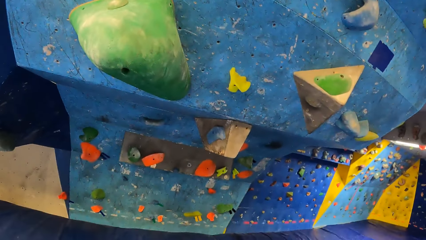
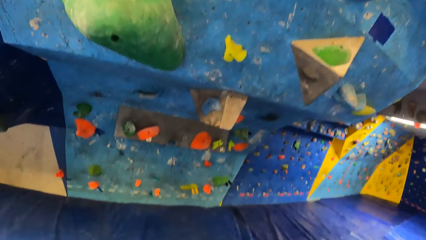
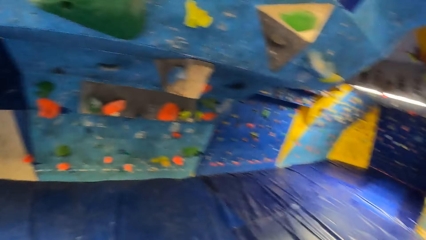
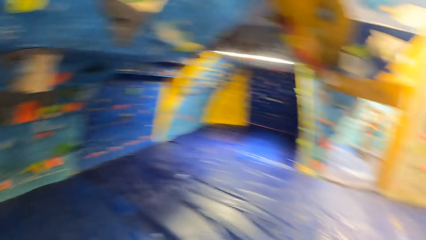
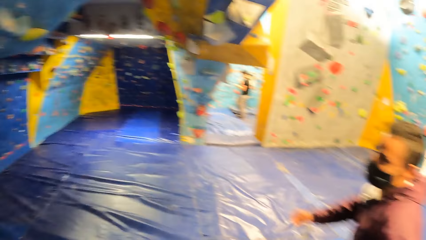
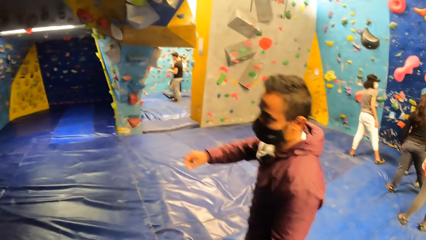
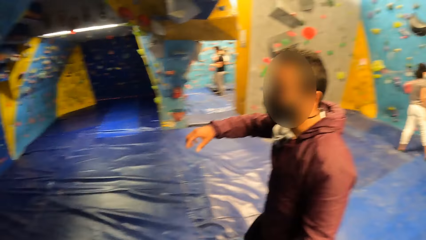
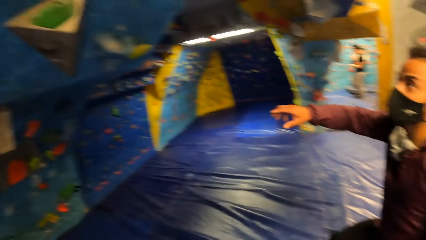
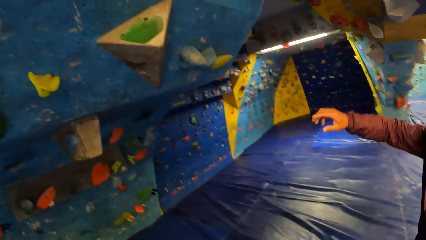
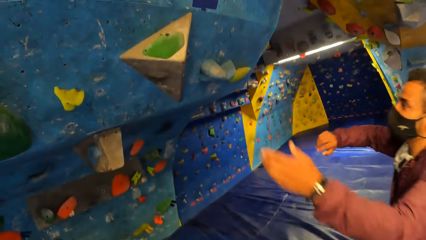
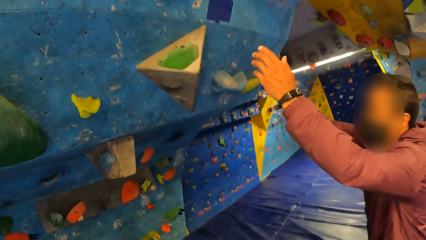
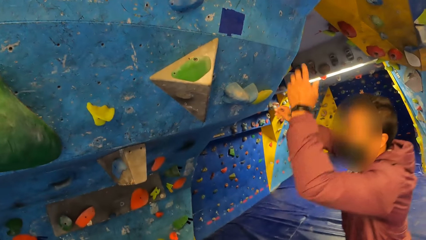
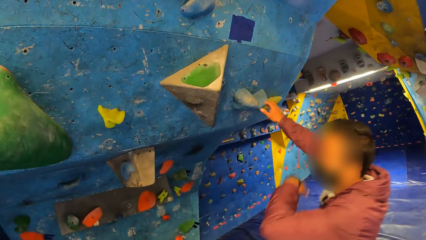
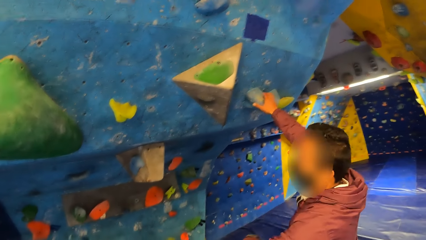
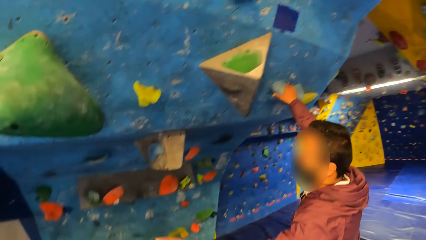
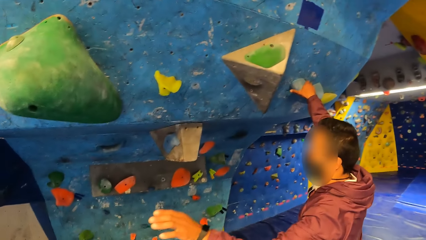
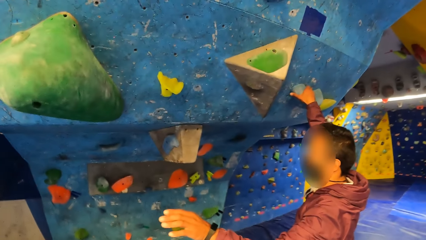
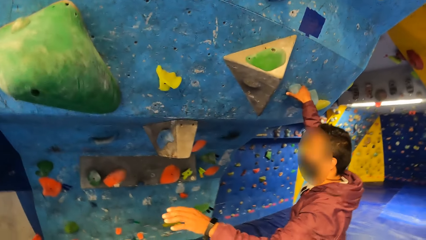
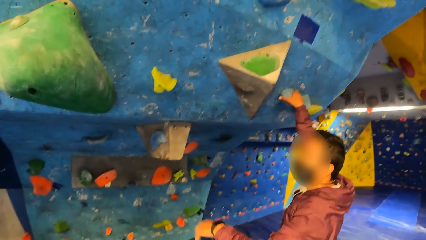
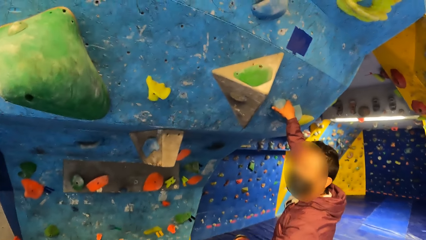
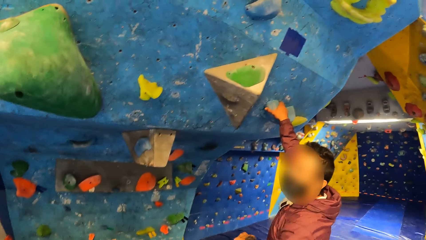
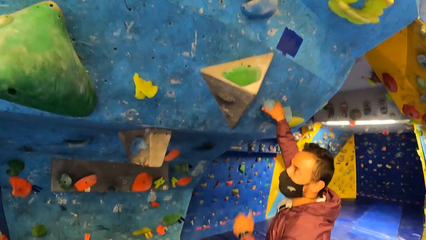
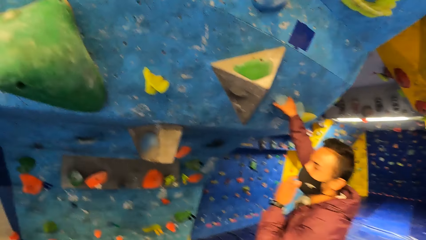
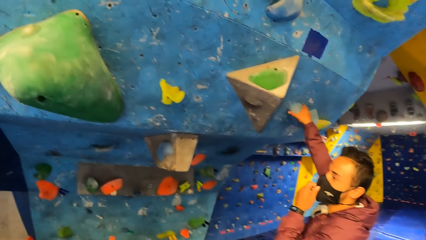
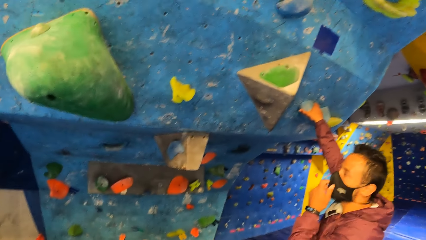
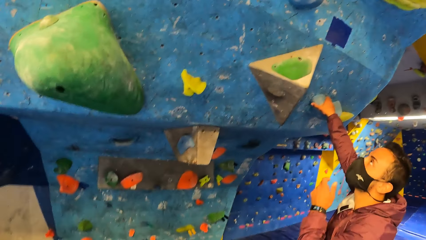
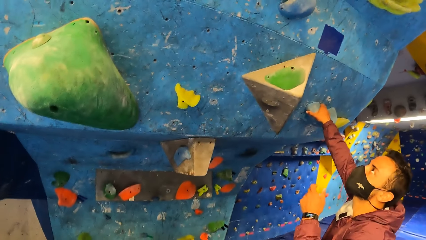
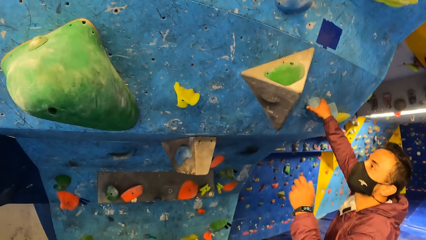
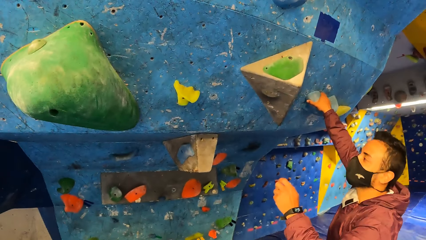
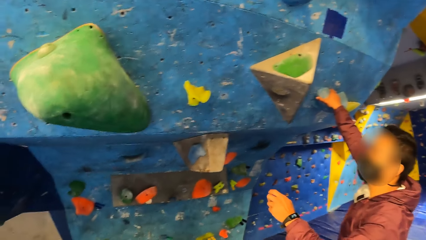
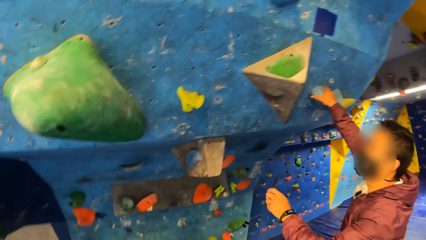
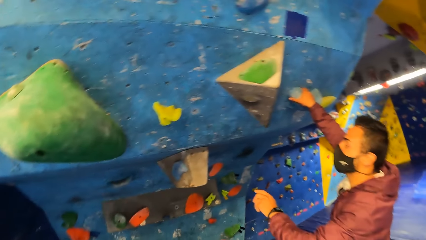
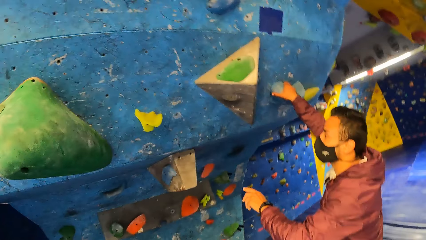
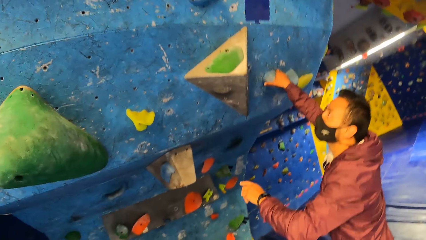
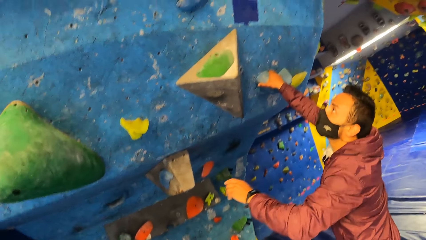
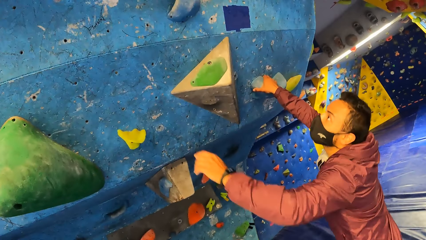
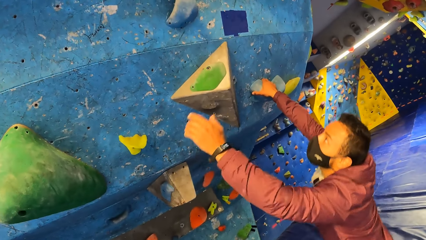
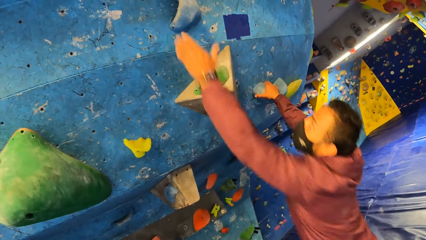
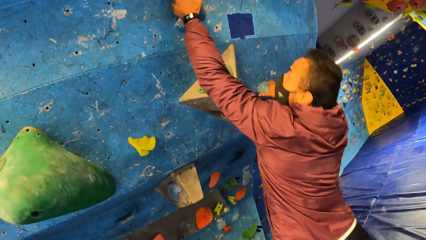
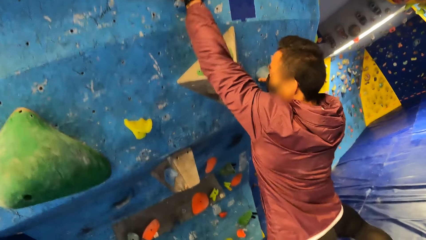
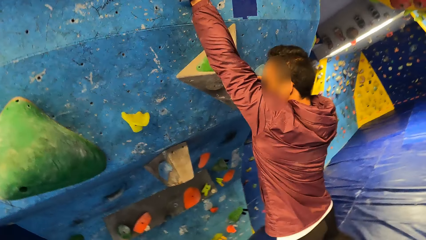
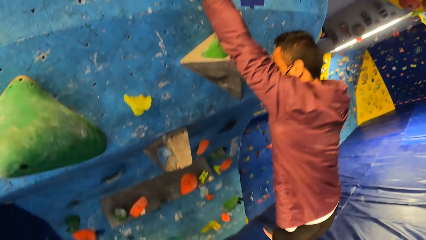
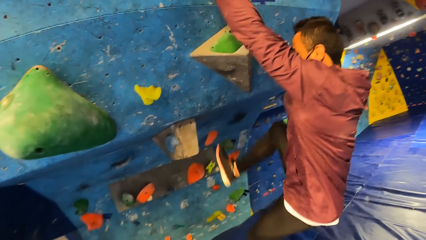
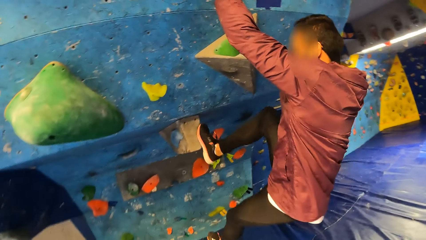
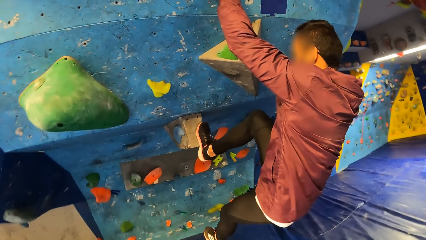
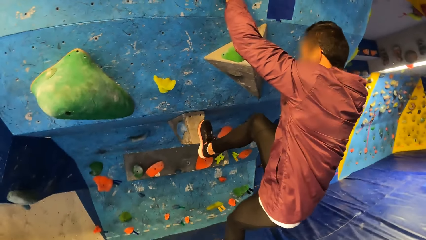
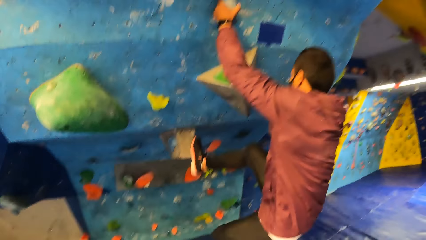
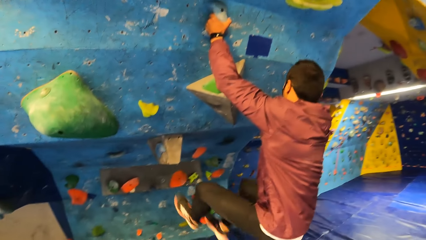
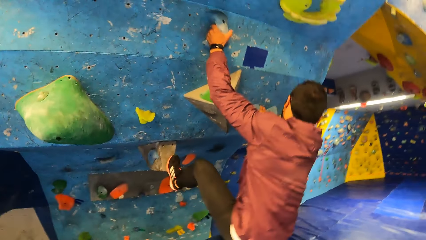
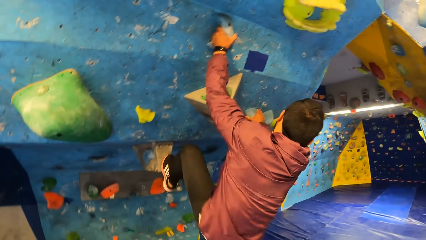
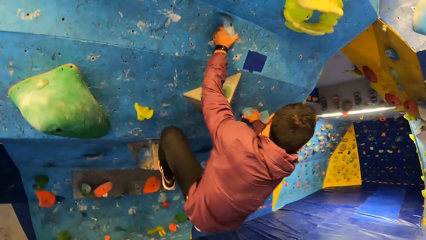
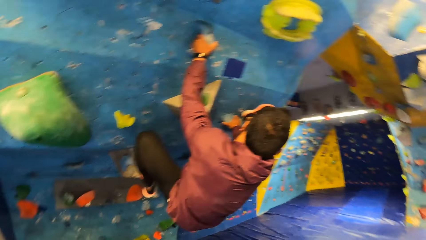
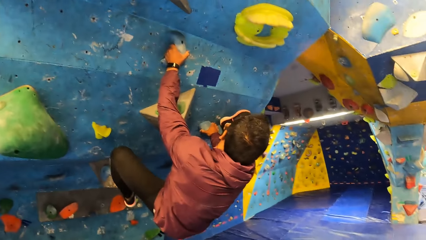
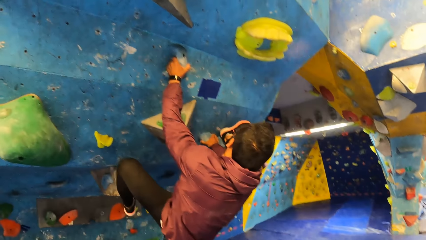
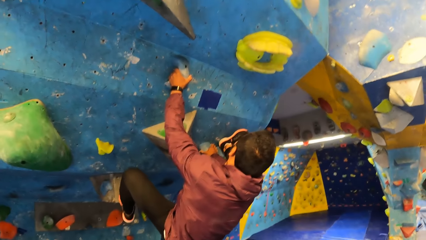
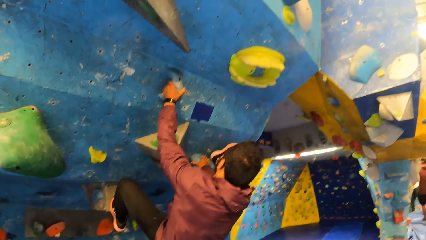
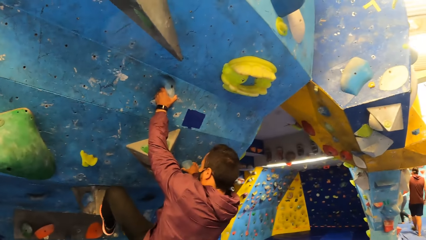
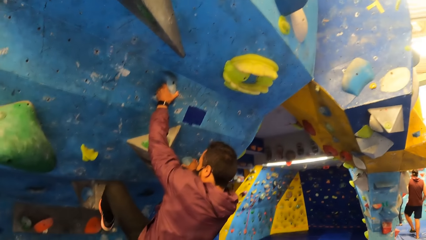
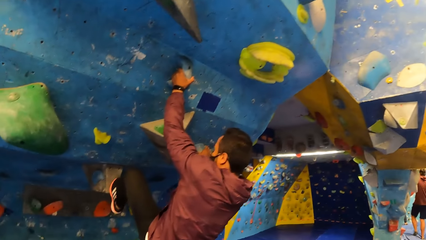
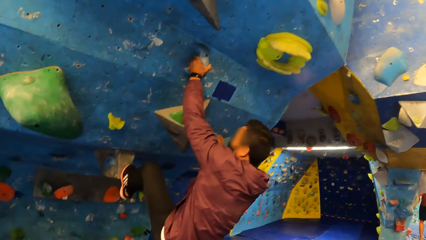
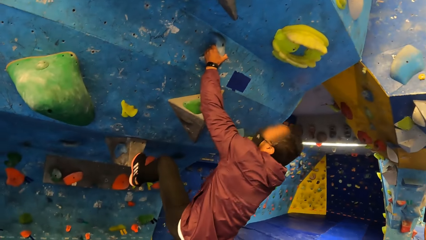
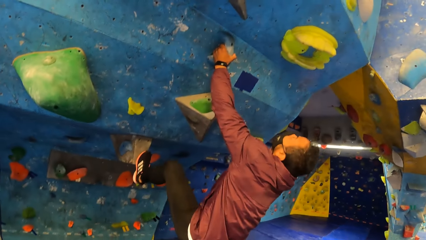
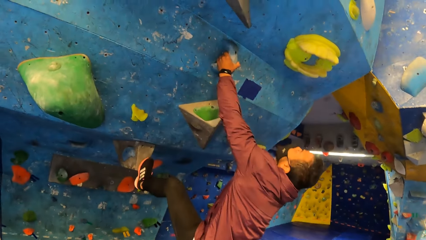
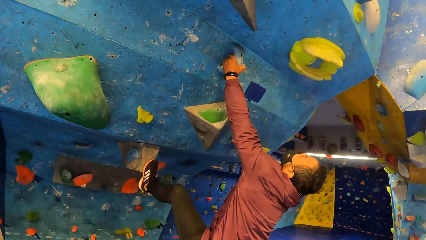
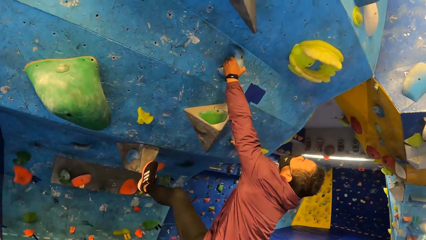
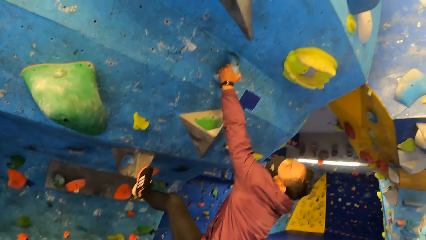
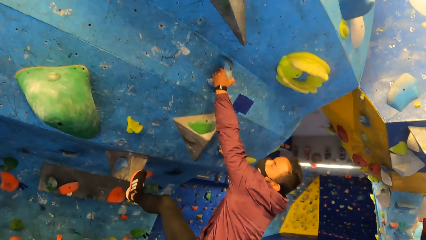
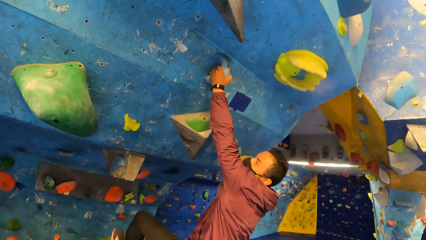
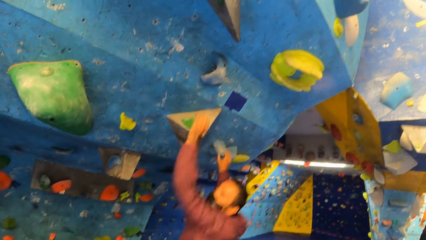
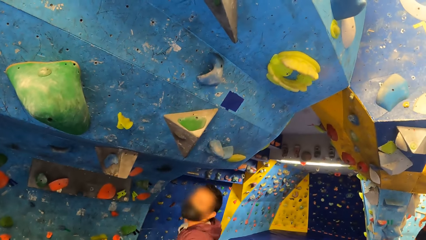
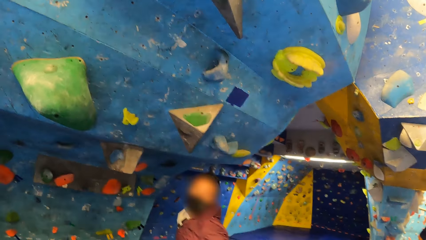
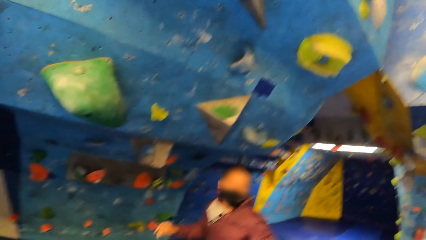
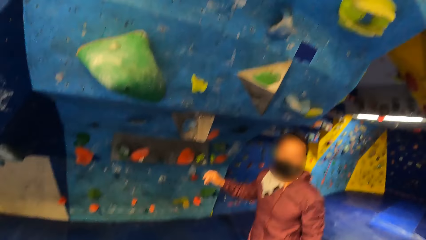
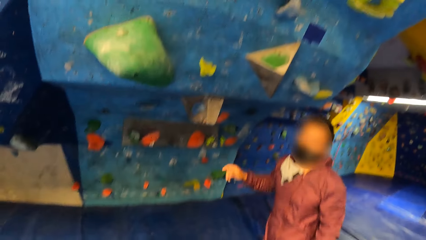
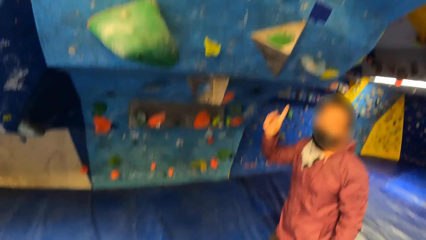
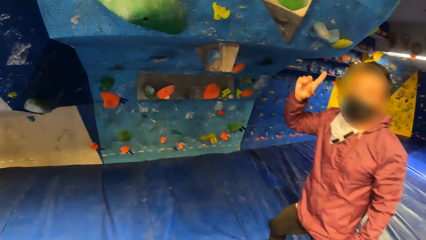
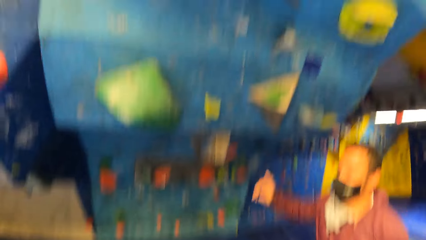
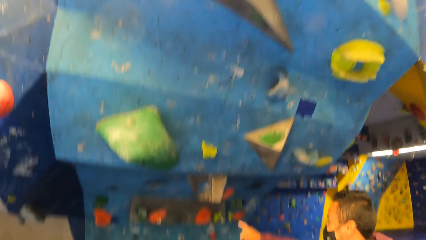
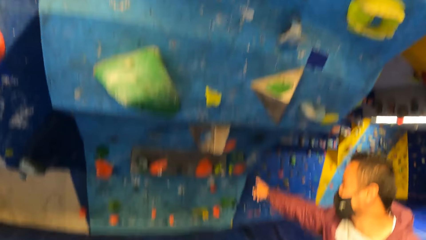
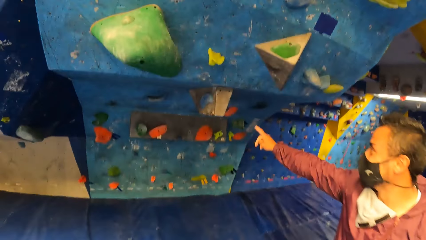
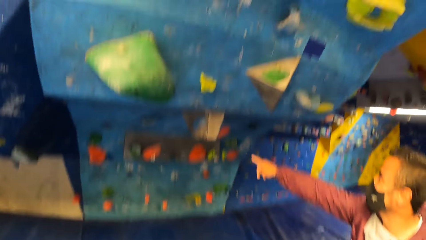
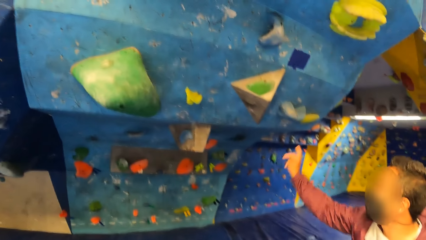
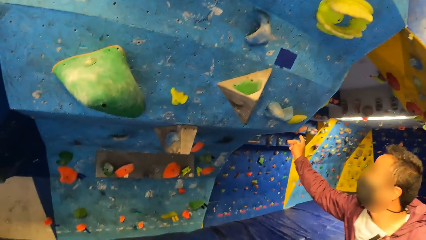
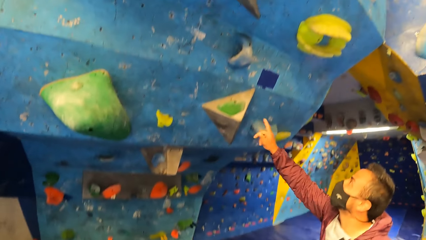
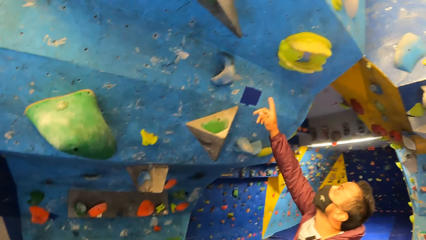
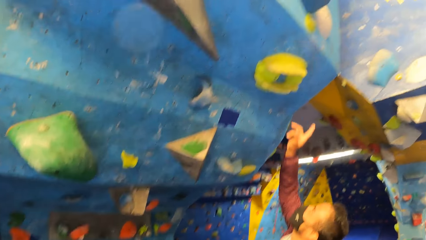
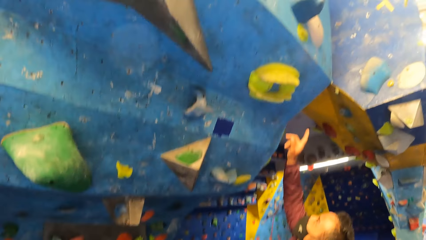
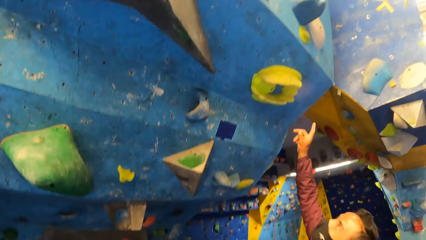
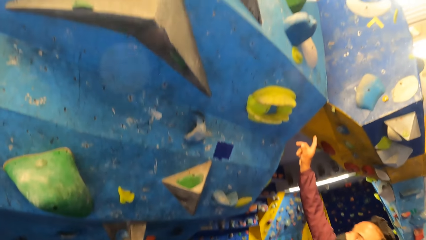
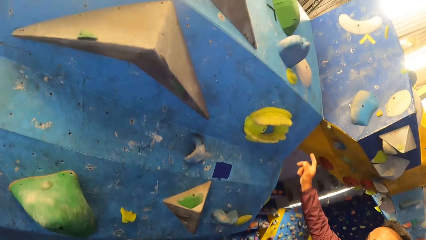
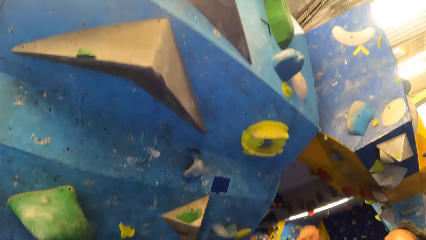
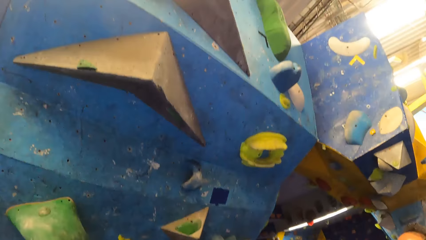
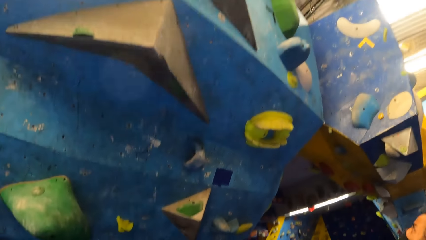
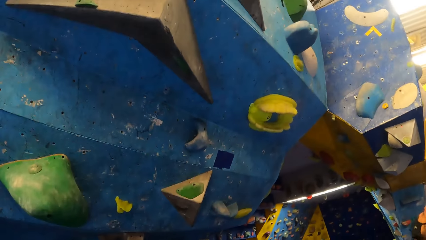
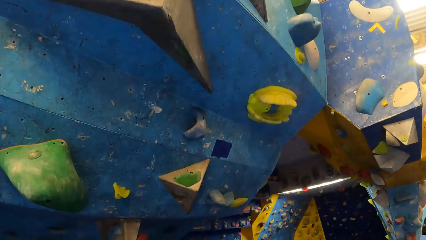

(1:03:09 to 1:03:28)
A man guides the camera wearer. Another man touches the climb hold with his right hand. He touches a mask on his face with his left hand. Another man climbs the rock wall with both hands. He holds a hold. He jumps down.
